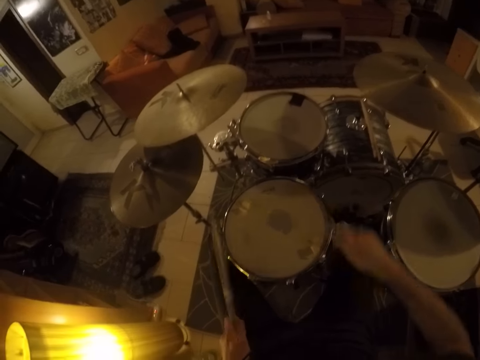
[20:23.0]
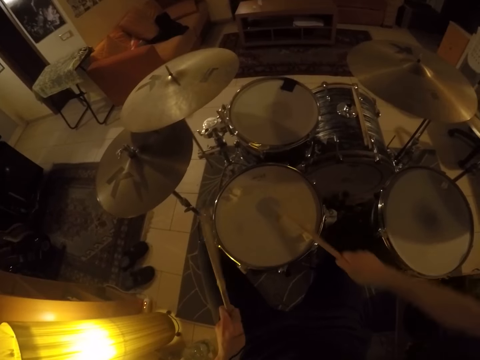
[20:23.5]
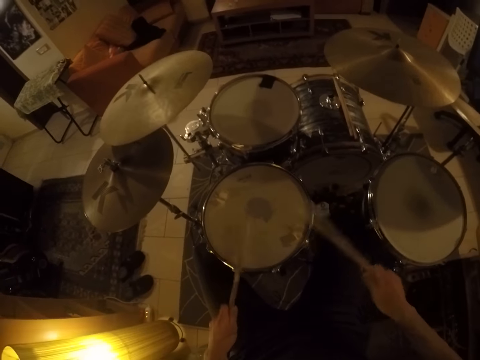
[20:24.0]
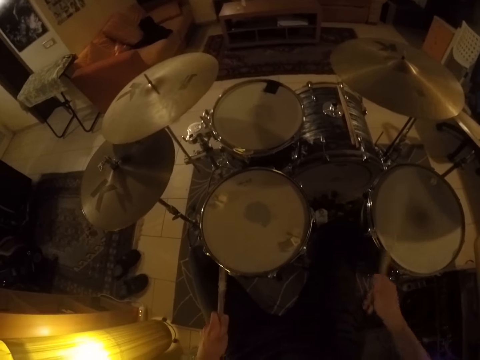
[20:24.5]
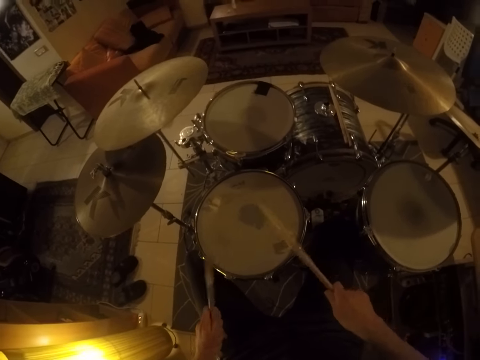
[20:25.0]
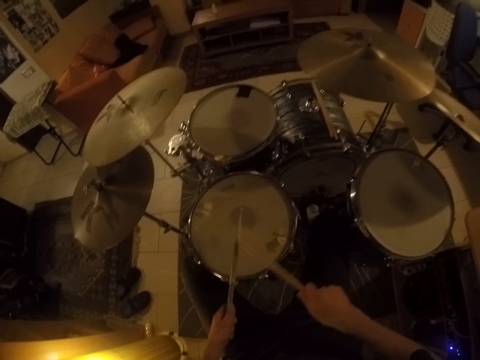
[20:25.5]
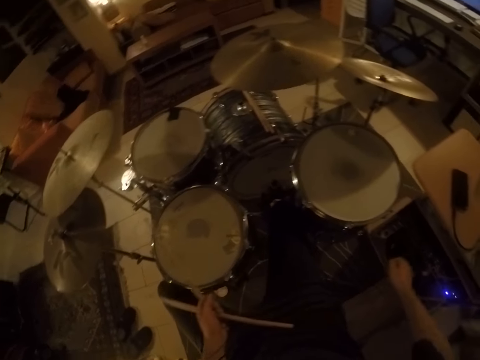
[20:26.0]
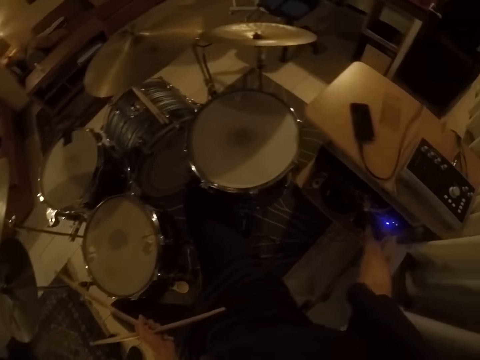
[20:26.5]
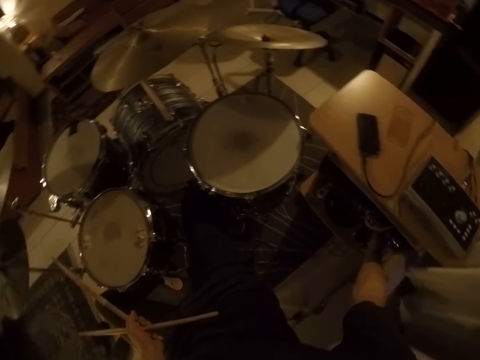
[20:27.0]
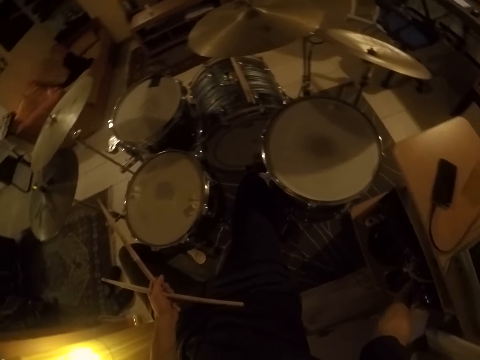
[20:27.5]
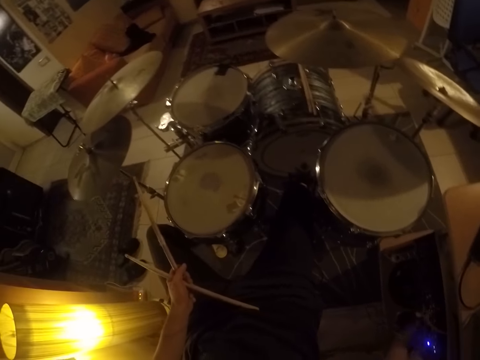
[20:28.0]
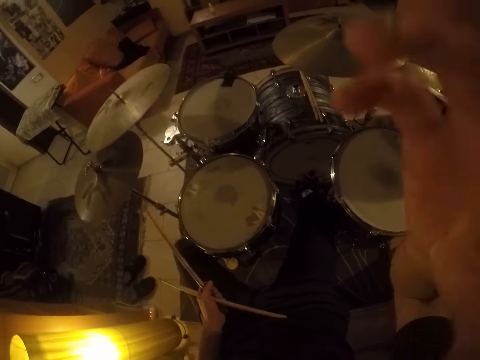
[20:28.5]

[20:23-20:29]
The camera wearer stops playing the drum set. He passes the drumstick from his right hand to his left hand. He stares around. He turns off an electronic amplifier with his right hand. He stares around. He raises his right hand.
